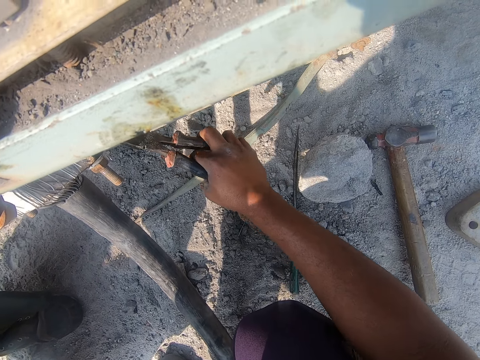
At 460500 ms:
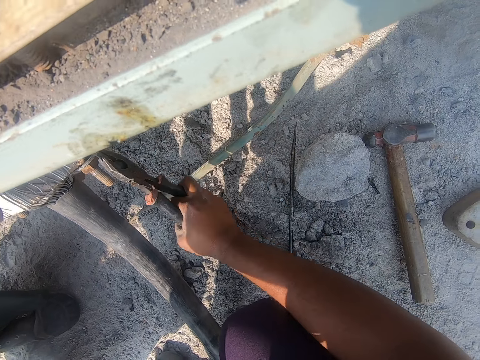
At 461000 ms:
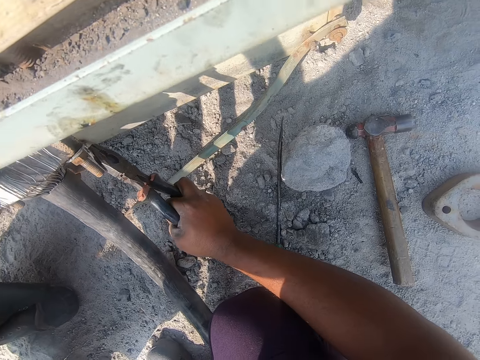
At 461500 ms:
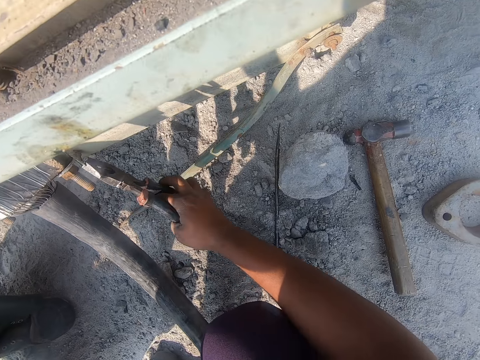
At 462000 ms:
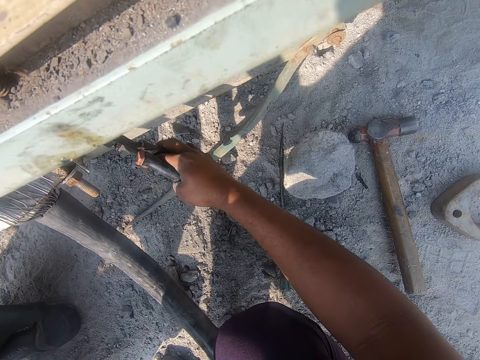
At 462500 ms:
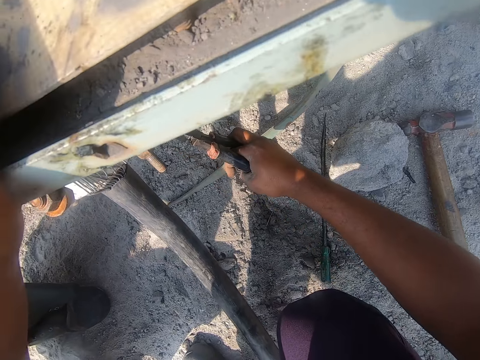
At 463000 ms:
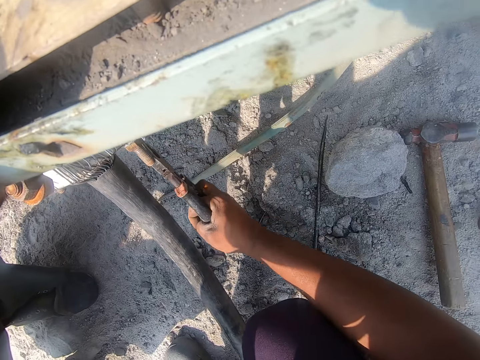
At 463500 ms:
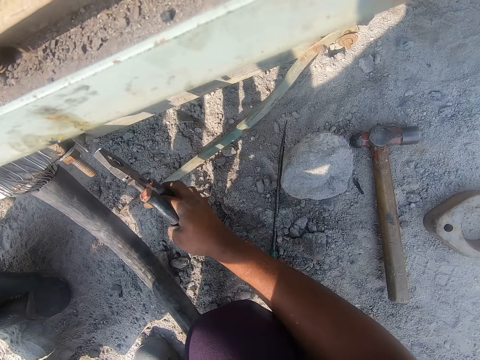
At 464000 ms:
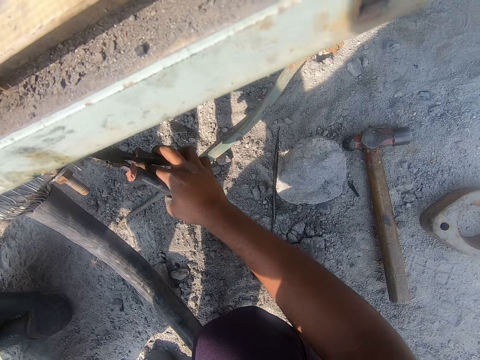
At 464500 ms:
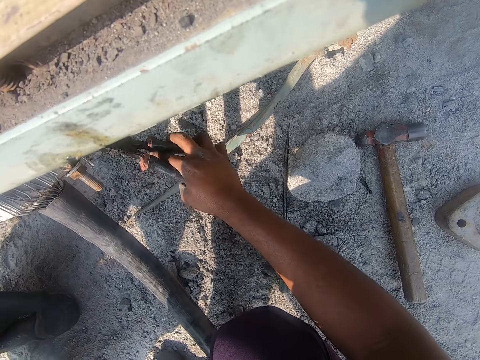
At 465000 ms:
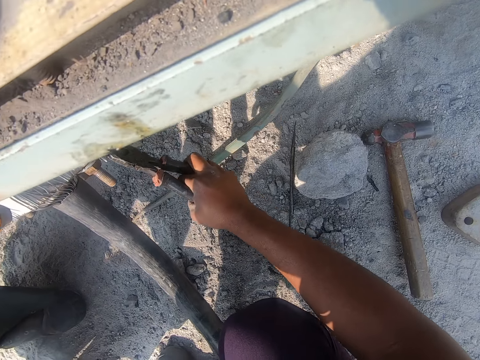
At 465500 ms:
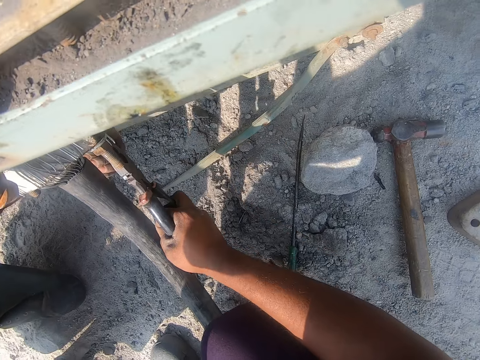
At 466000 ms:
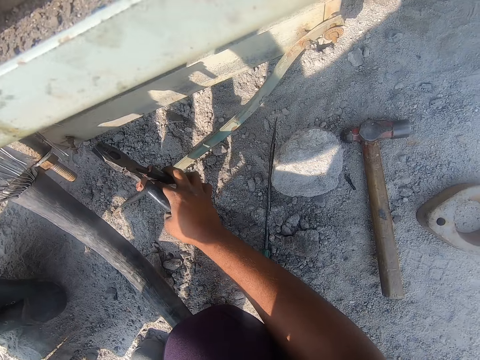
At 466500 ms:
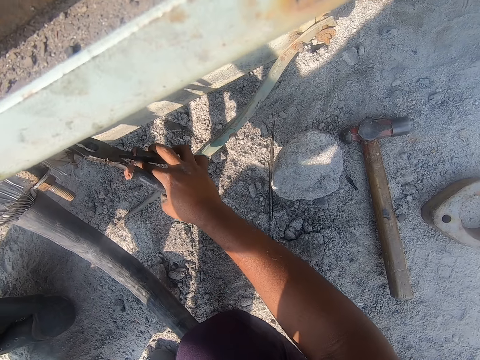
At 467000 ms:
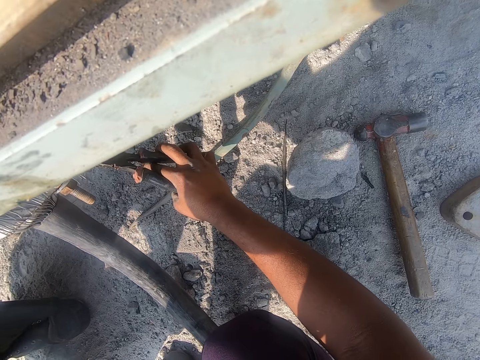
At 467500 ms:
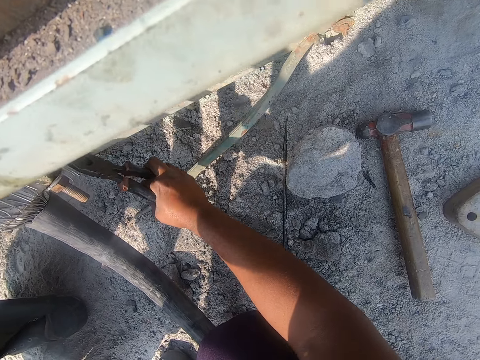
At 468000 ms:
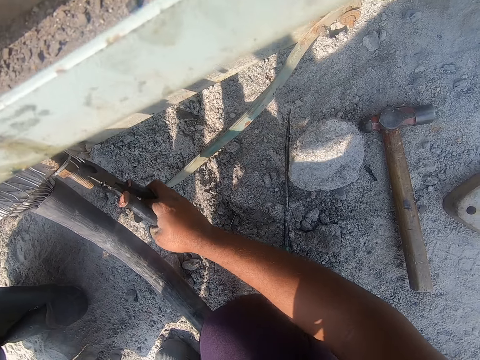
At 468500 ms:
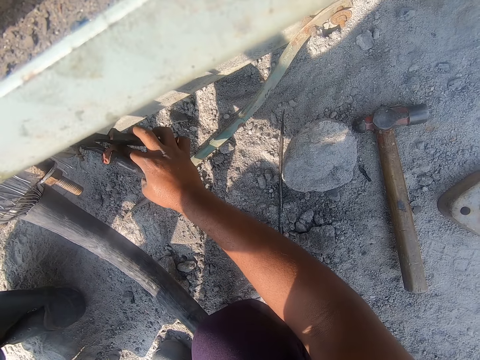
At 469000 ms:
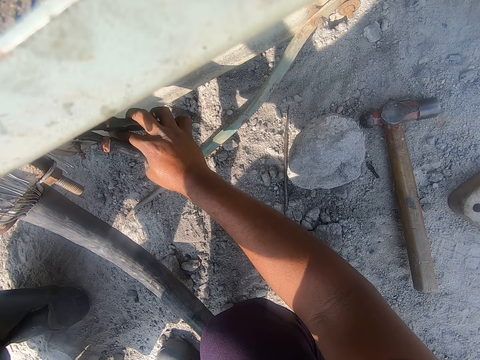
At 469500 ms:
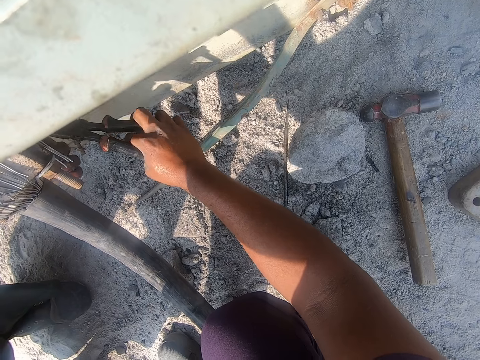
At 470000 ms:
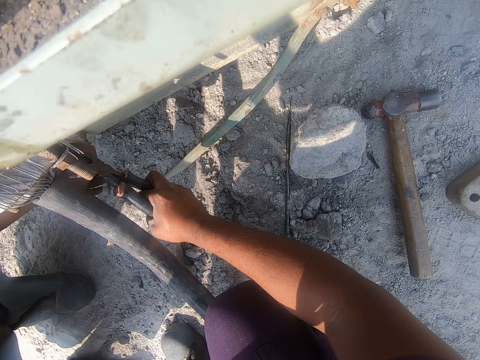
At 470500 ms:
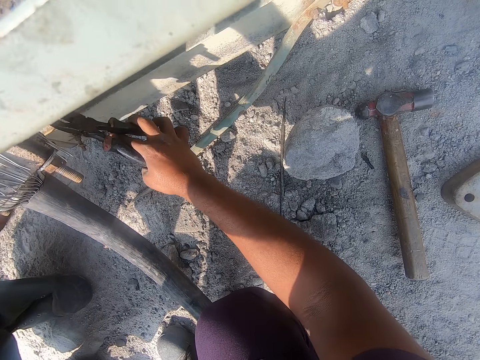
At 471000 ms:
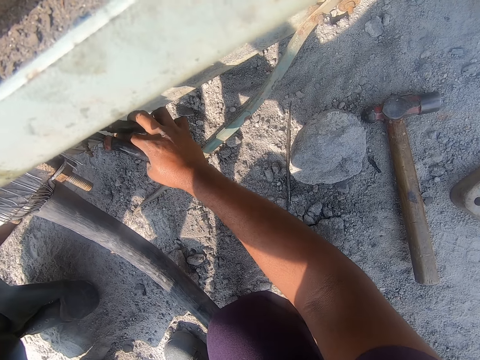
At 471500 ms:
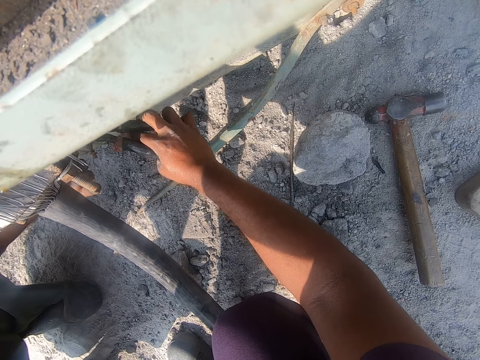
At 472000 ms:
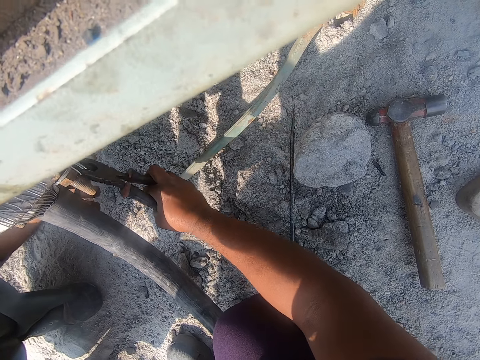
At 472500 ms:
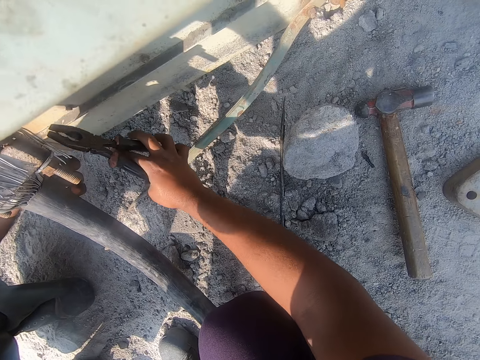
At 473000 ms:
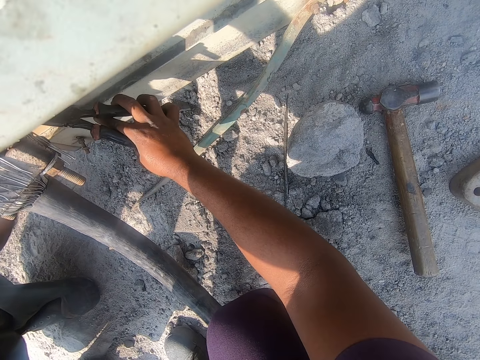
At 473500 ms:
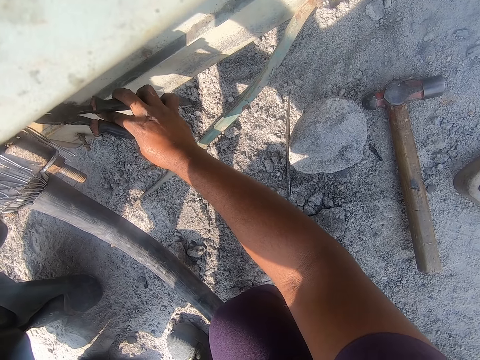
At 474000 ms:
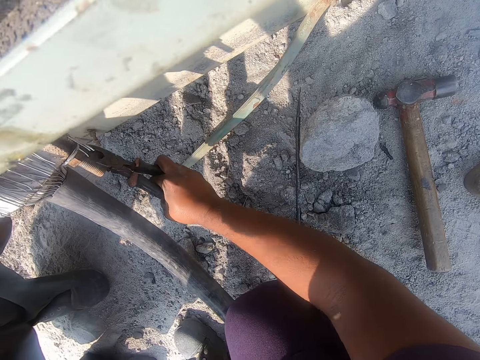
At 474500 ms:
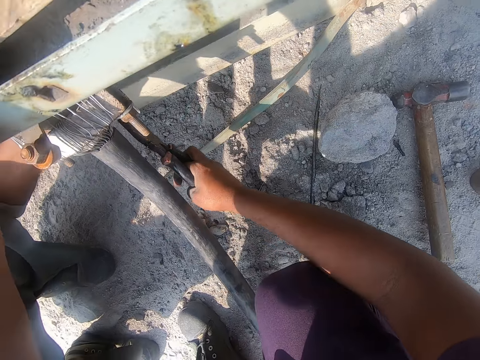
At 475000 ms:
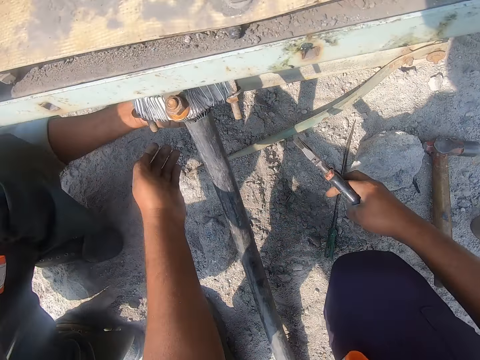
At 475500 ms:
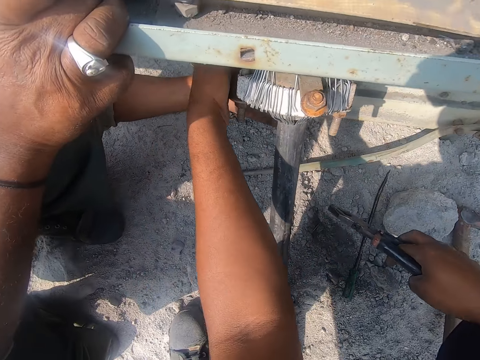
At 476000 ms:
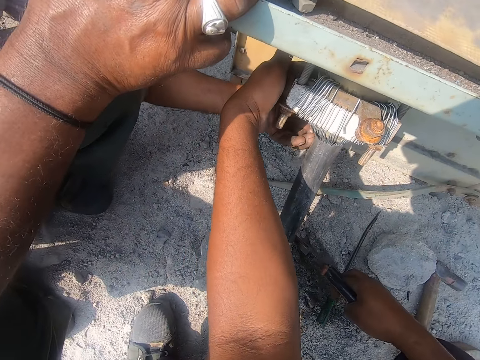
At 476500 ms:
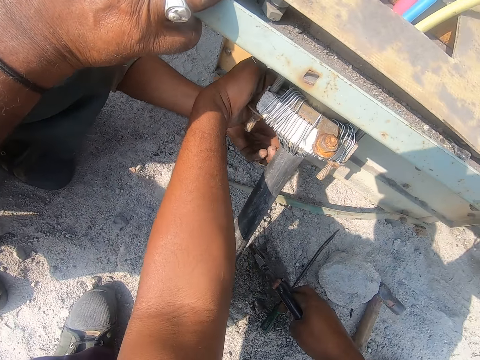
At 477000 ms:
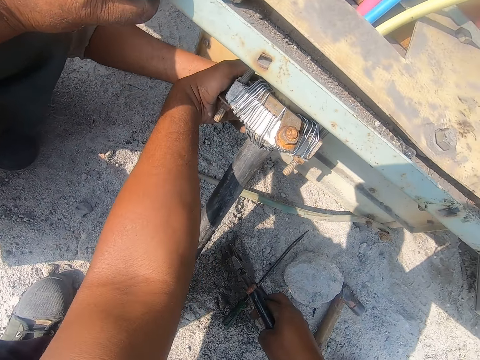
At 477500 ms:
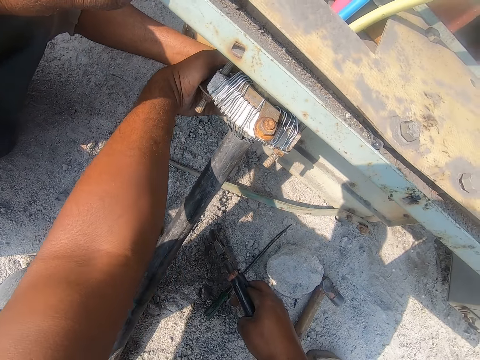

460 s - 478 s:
The camera wearer stops for a while. They repair using a plier. They stop for a while. They repair using the plier. They stop for a while. They repair using the plier. They look around.

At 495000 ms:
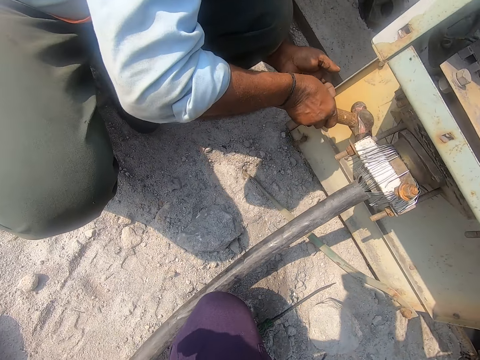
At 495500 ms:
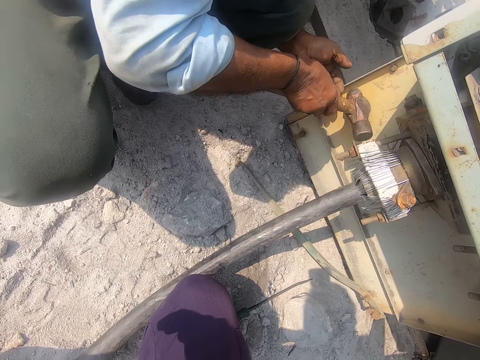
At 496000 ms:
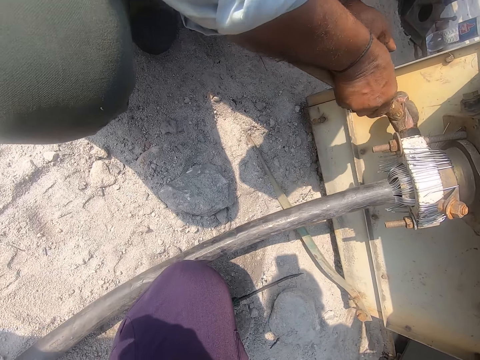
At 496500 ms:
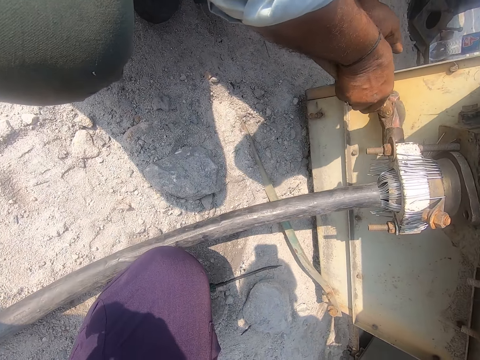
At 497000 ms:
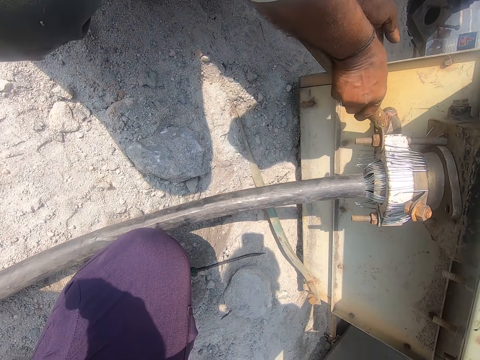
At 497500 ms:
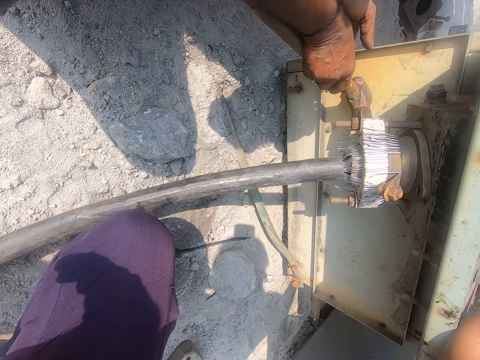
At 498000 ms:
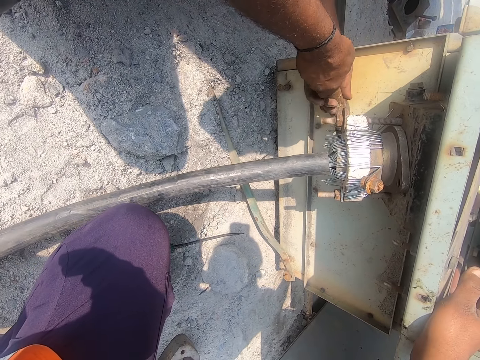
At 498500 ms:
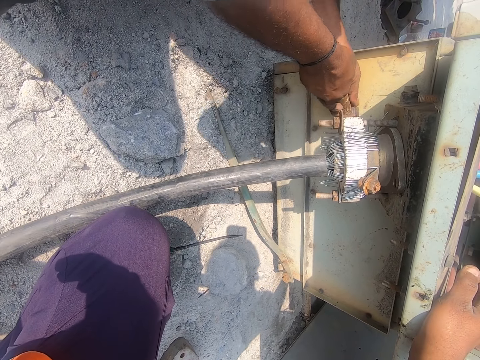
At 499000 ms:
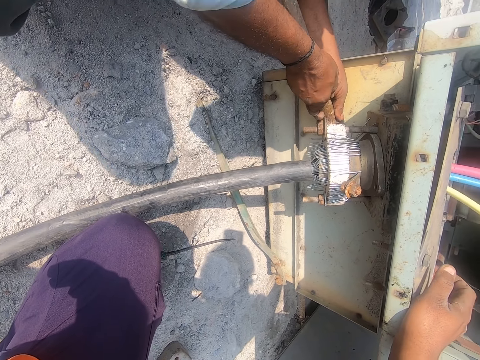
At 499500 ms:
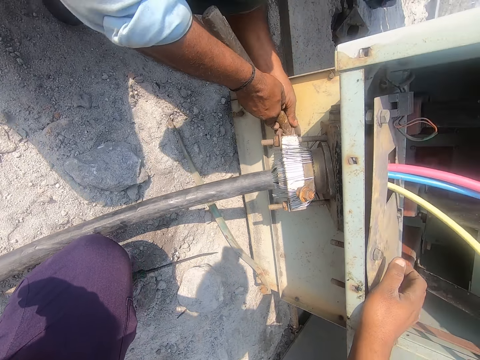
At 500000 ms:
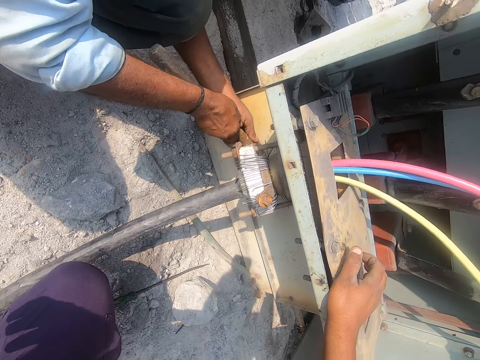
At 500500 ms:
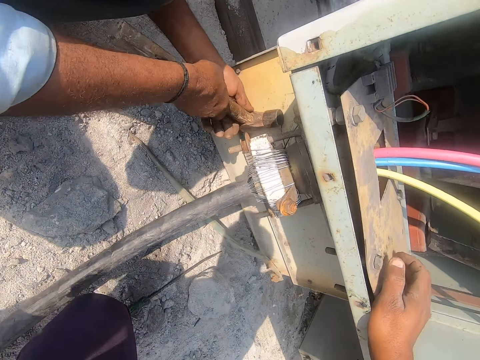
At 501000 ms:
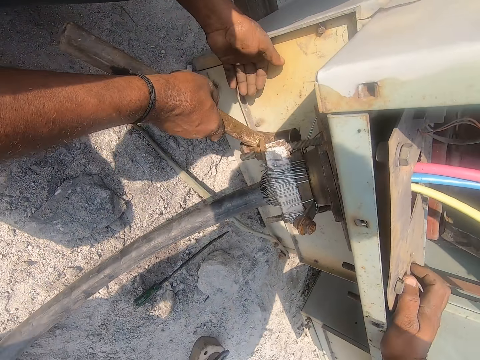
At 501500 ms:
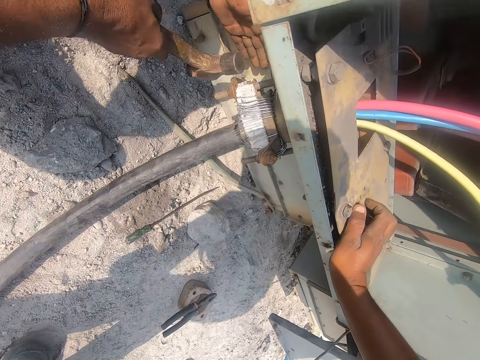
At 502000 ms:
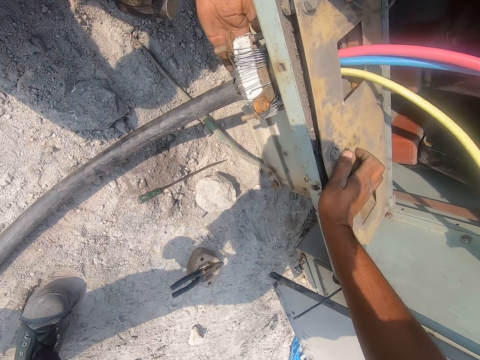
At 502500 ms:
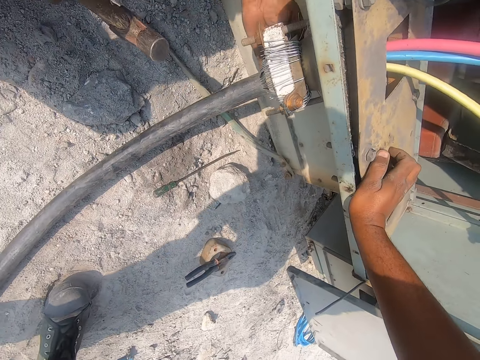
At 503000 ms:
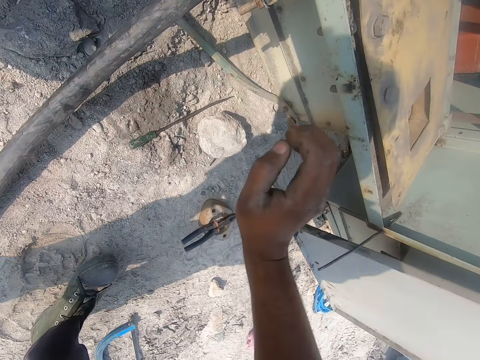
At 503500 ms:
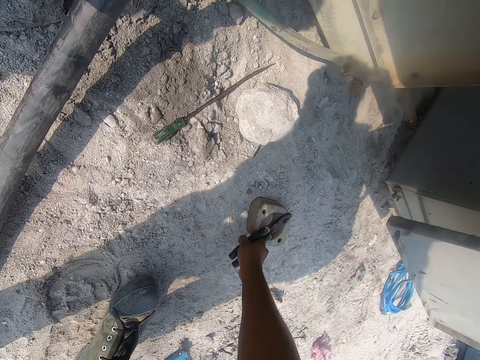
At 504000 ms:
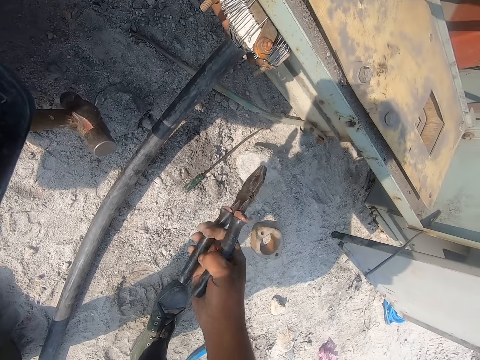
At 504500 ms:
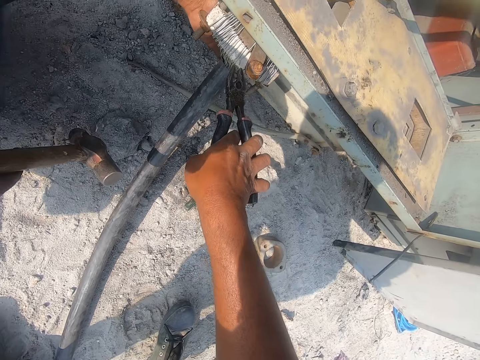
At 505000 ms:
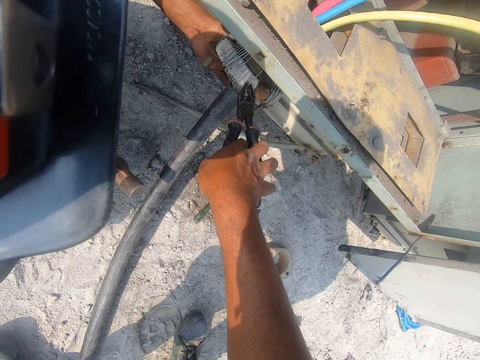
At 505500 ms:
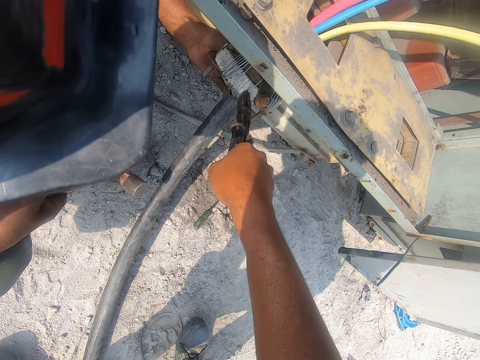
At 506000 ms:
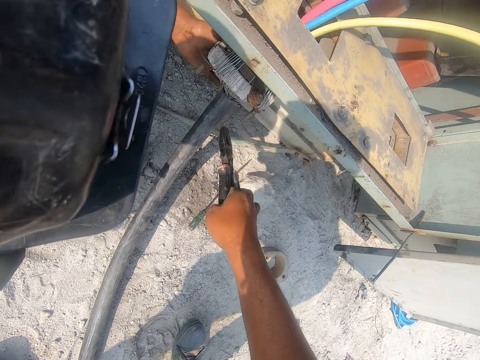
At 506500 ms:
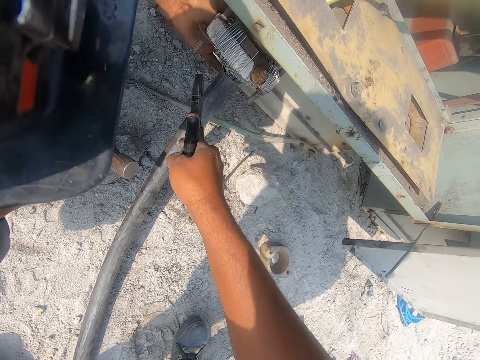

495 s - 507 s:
A man hits a structure with the hammer. The camera wearer picks pliers from the ground. They straighten the wires with the pliers. They talk to the man.
